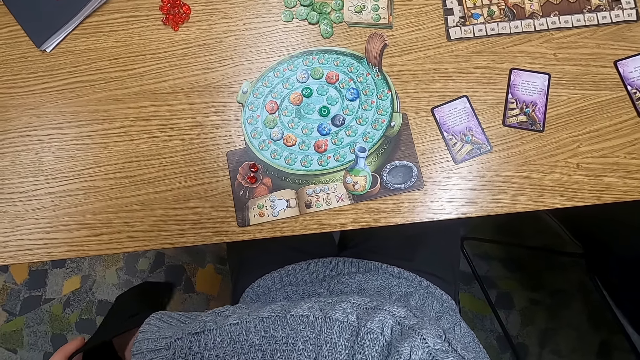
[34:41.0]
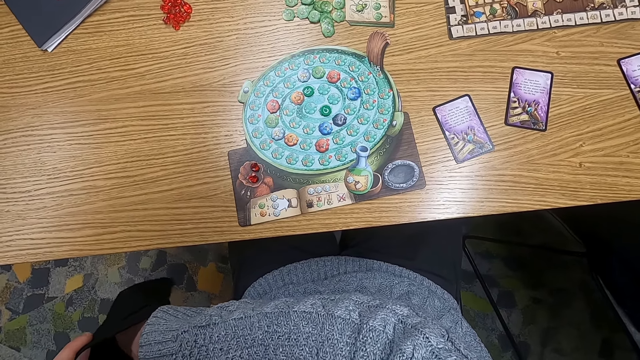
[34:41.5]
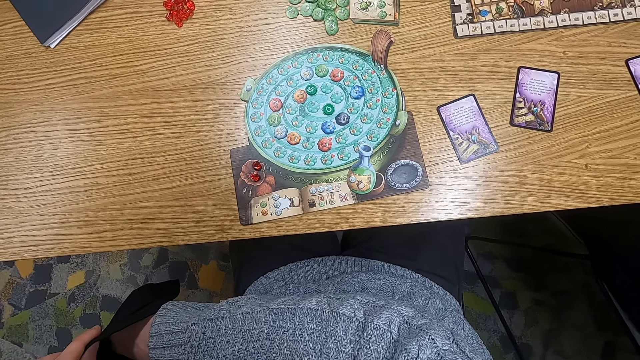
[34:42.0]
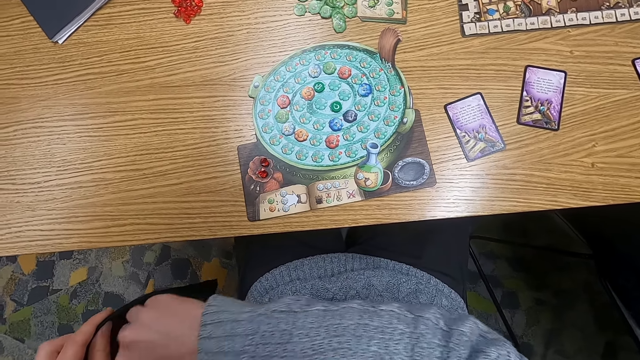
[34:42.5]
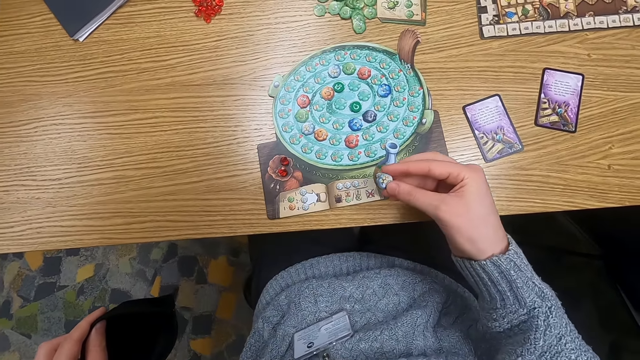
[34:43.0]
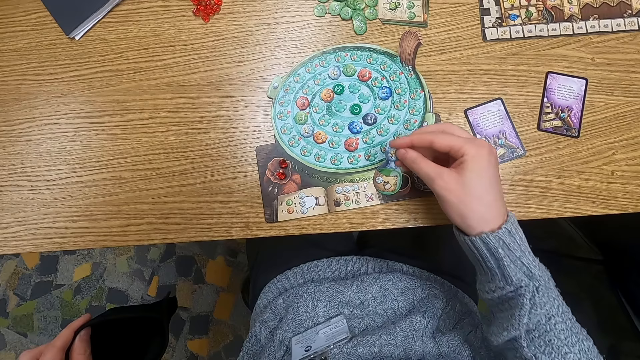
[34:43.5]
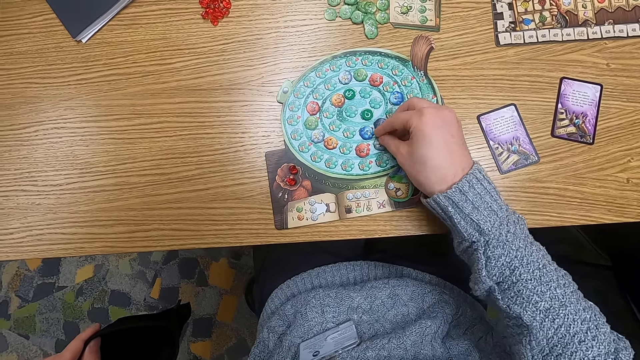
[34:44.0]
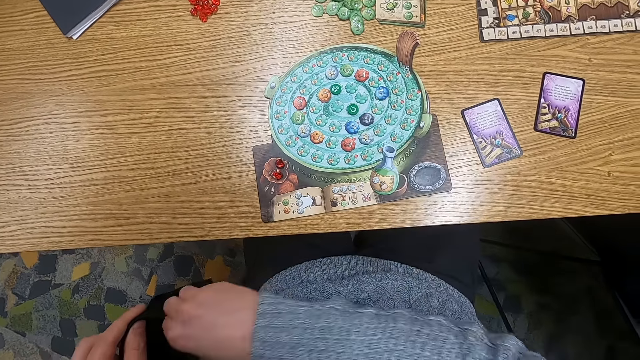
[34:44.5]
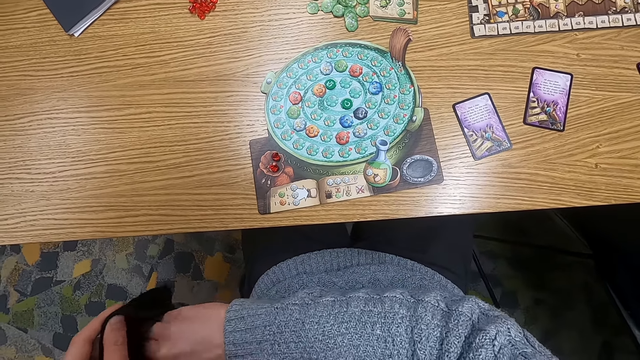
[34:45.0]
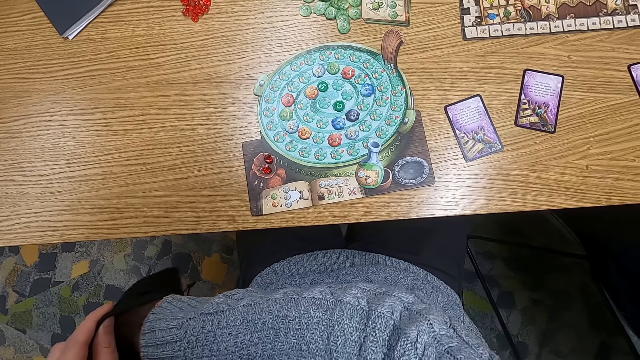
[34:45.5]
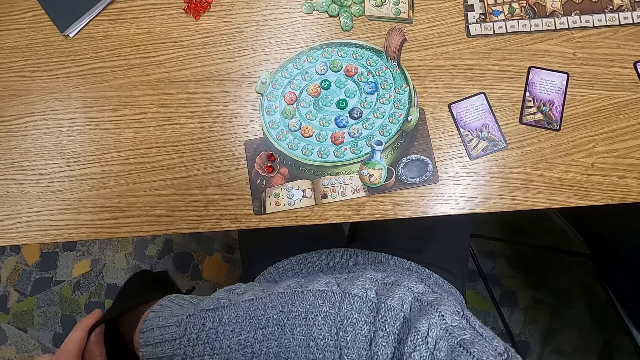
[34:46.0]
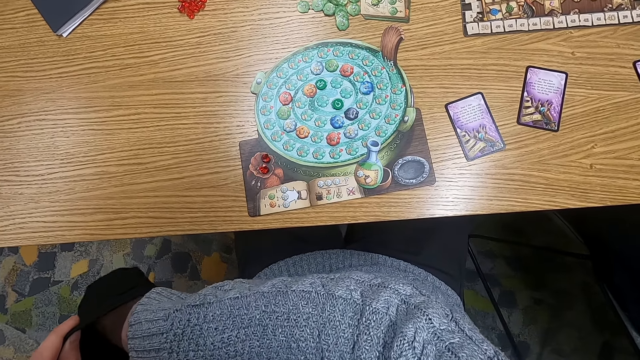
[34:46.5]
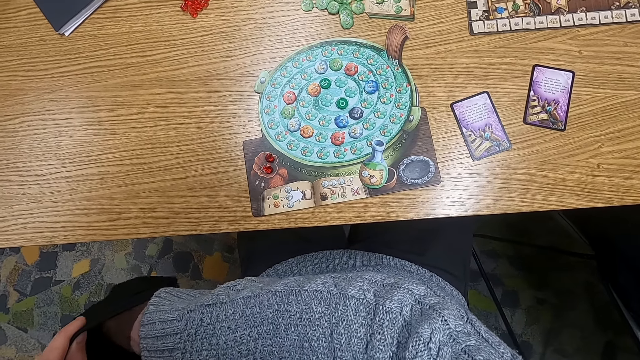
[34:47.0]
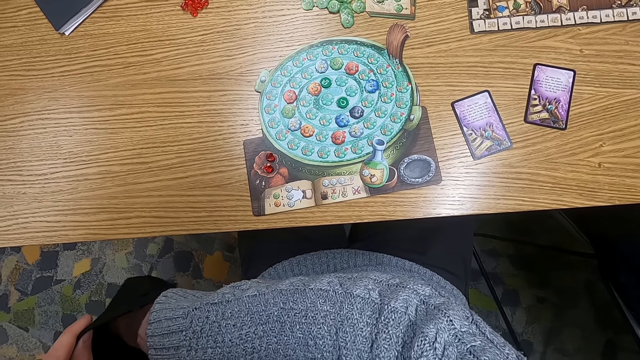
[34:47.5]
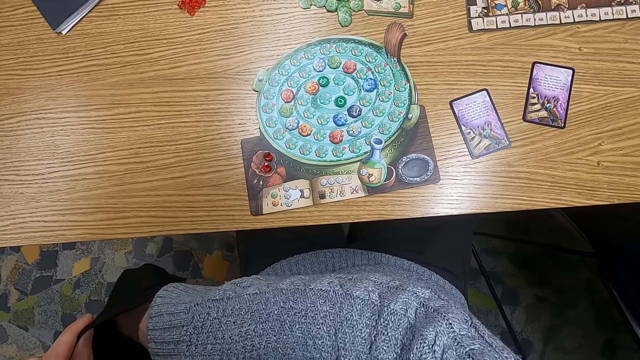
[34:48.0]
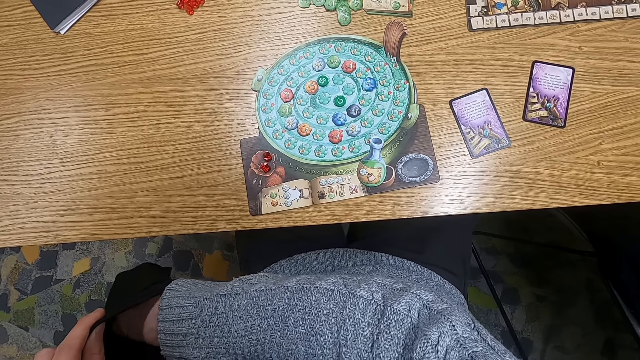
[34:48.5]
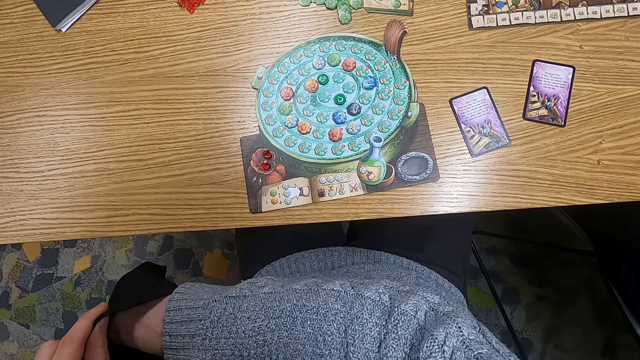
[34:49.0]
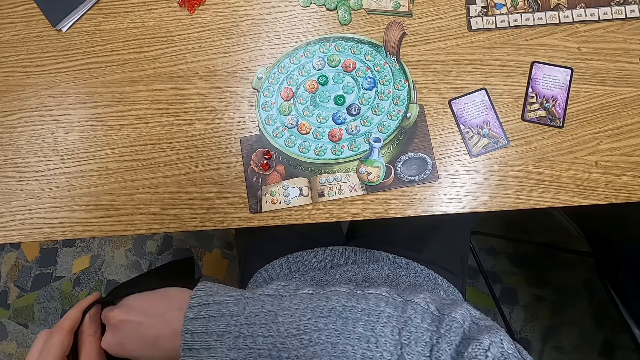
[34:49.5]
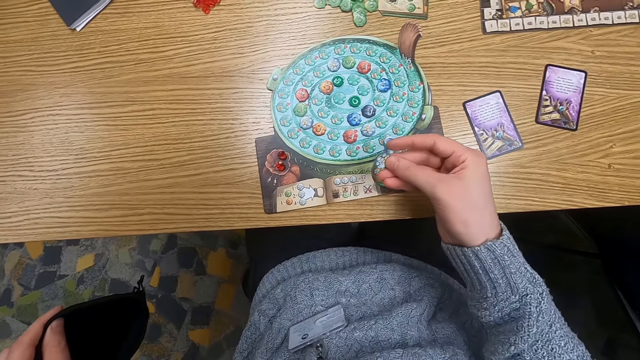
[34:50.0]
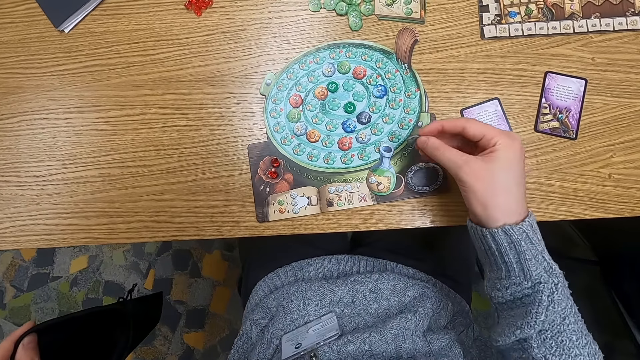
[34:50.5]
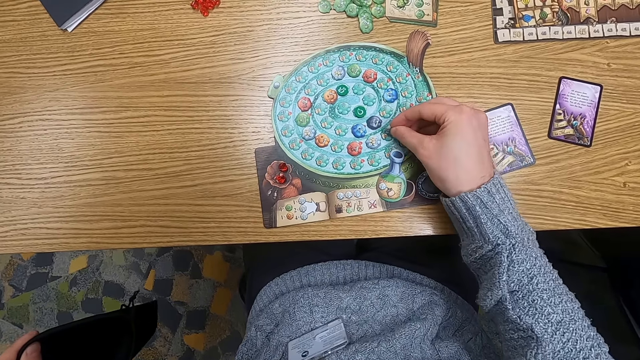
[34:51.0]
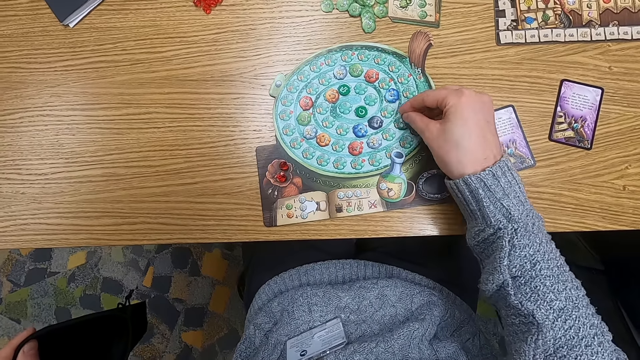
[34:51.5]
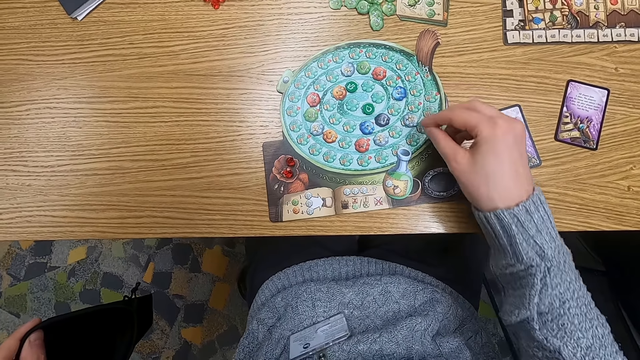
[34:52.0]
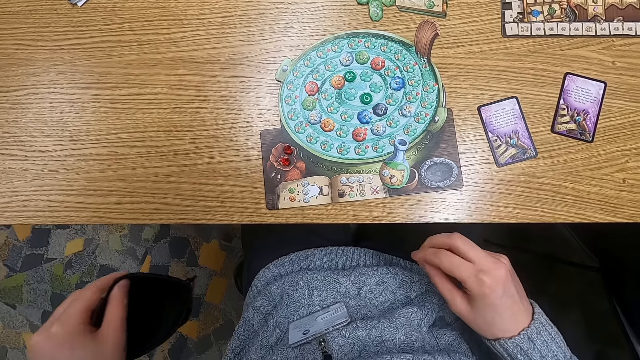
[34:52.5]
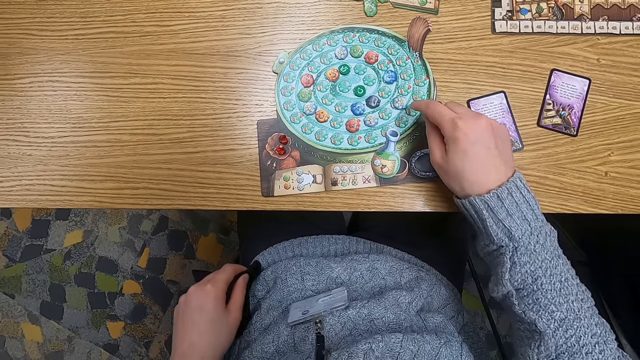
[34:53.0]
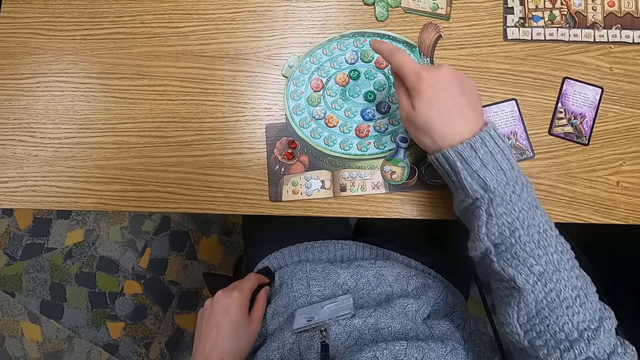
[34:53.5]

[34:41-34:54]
The camera wearer holds a point token. They put the point token on the table. They put a hand in the cloth bag. They hold the point token. They put the point token on the table.

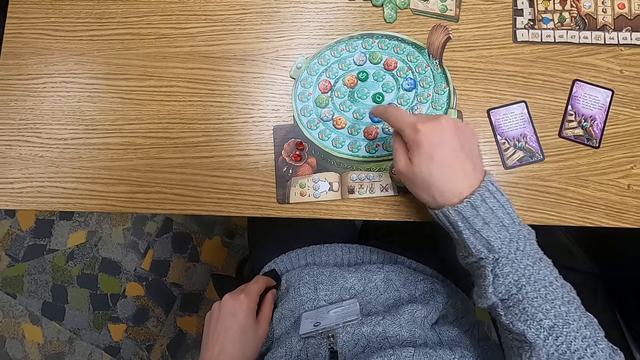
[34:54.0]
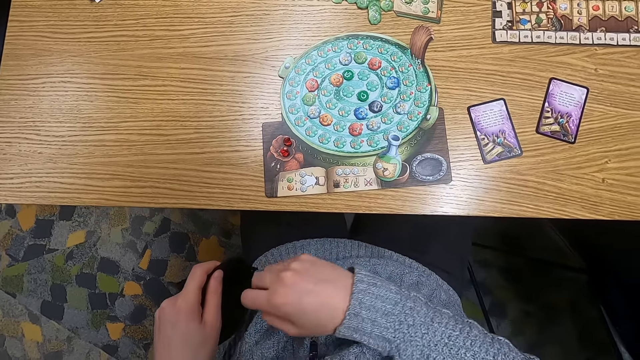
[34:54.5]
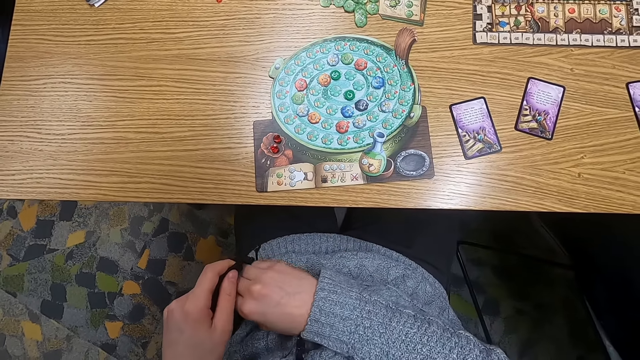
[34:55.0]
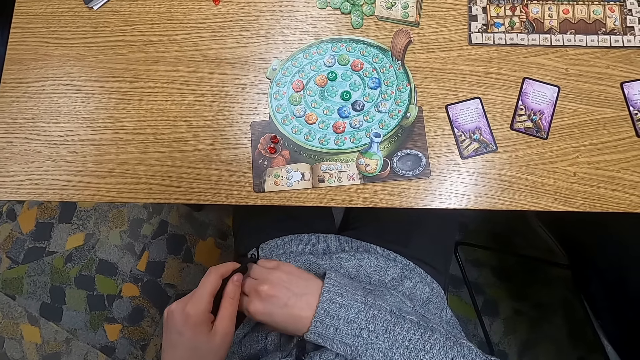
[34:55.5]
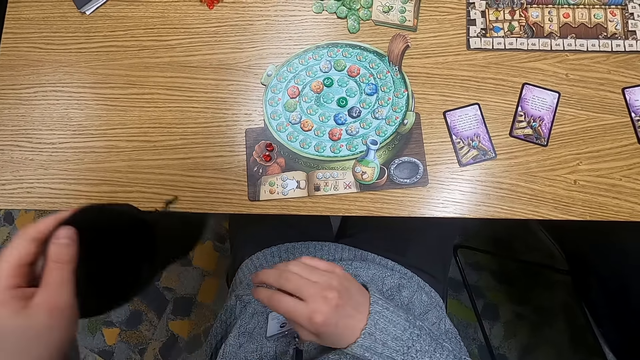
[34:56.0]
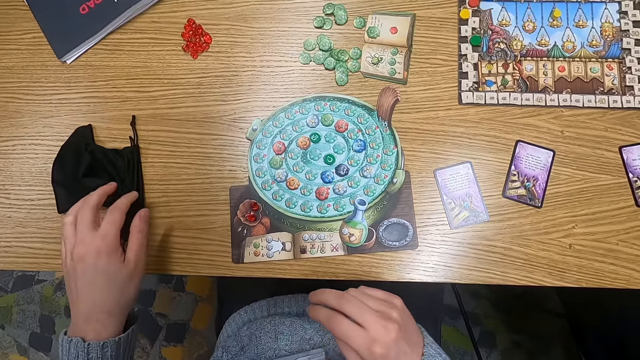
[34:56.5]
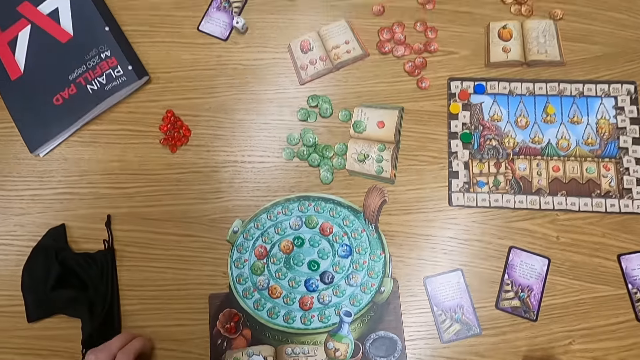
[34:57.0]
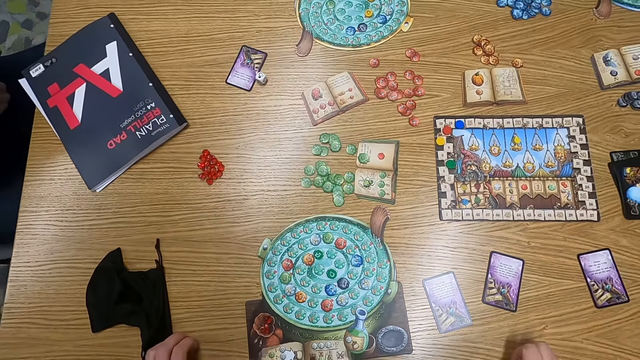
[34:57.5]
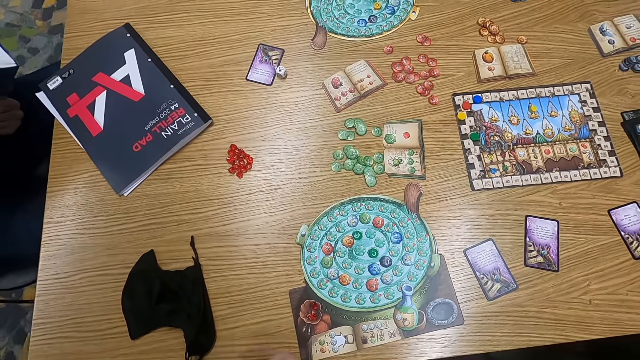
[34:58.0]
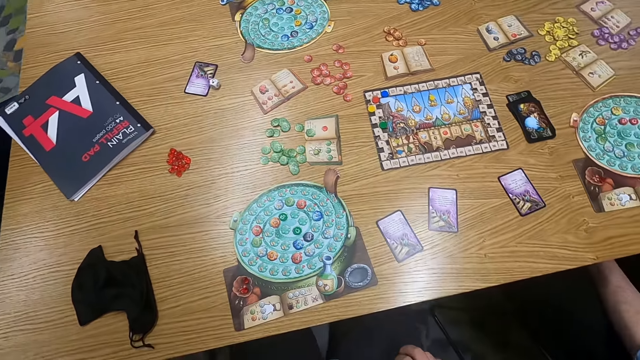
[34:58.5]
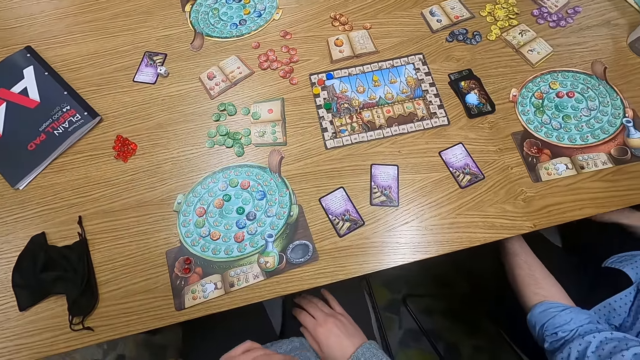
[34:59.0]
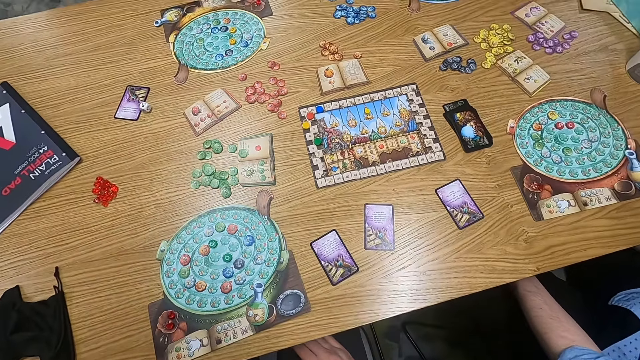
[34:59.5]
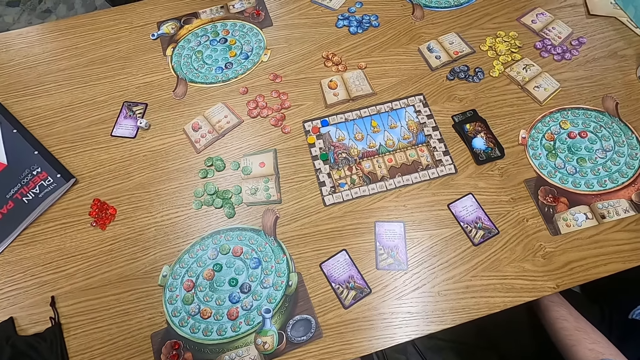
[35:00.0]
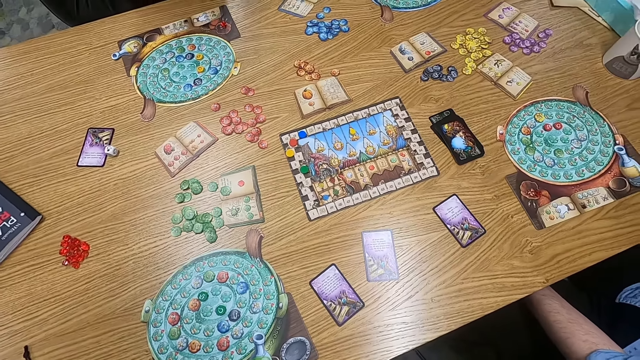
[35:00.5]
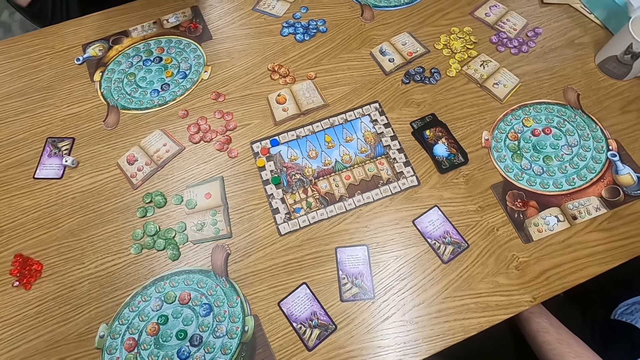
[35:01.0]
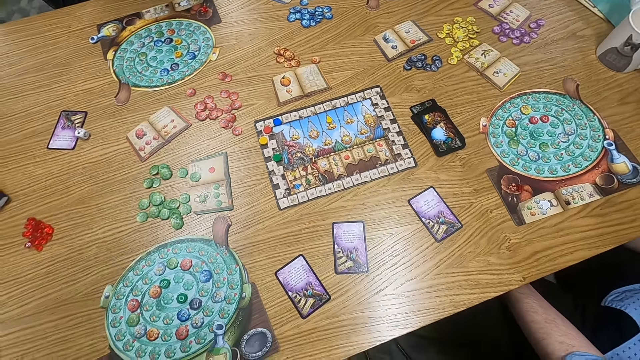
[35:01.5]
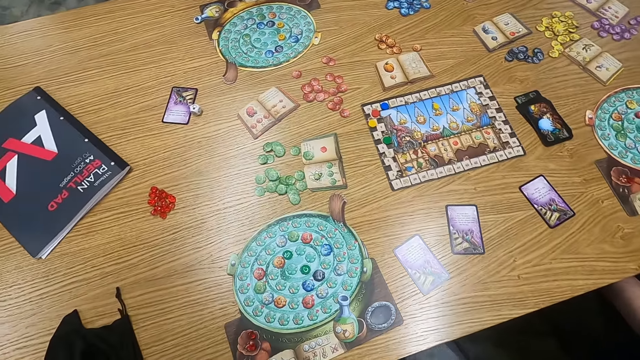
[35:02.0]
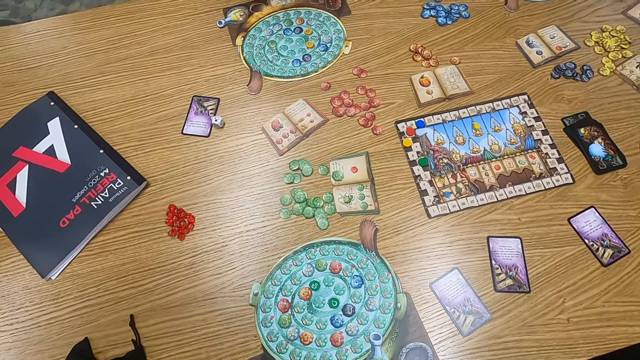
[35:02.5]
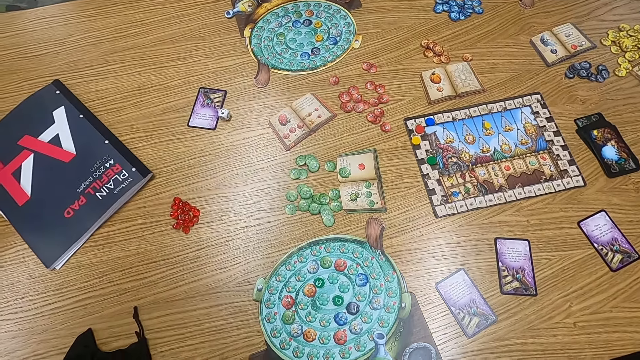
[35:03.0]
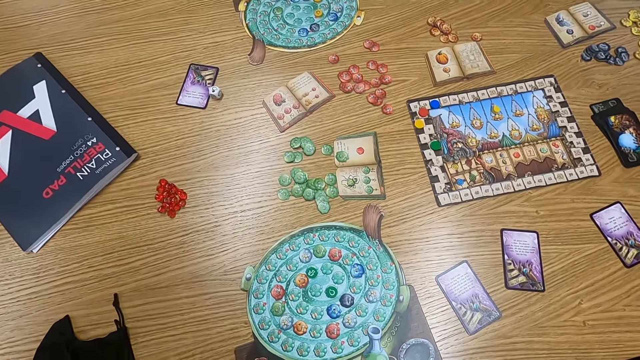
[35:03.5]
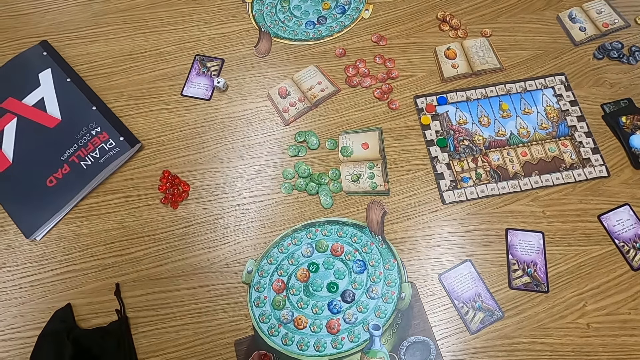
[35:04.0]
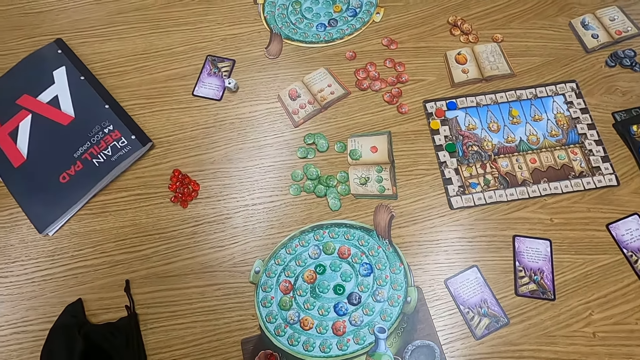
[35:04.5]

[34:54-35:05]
The camera wearer counts the point tokens on the table. They put a hand in the cloth bag. They put the cloth bag on the table. They turn to the side.
